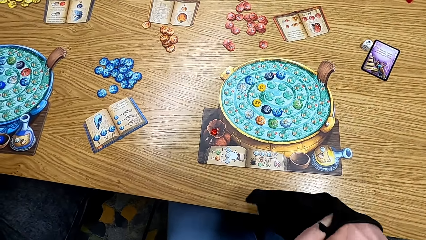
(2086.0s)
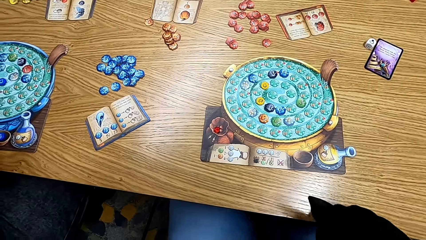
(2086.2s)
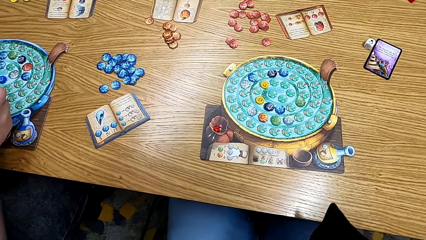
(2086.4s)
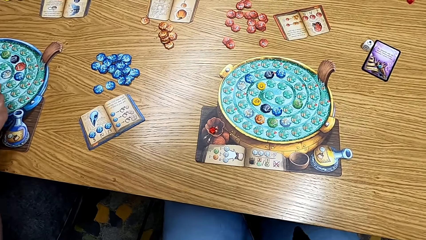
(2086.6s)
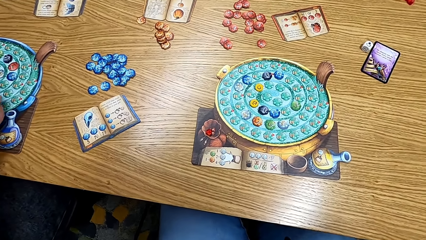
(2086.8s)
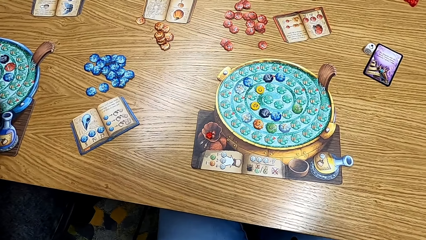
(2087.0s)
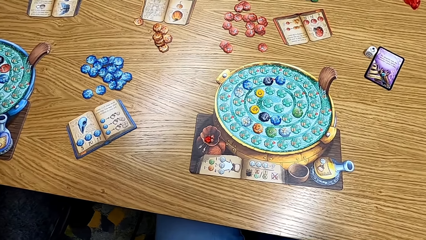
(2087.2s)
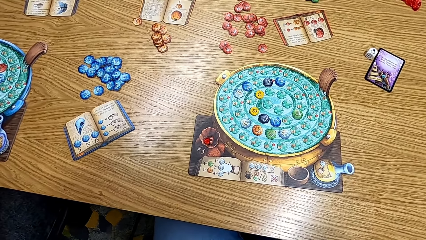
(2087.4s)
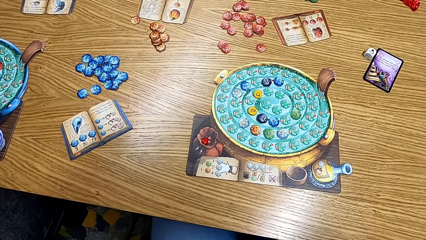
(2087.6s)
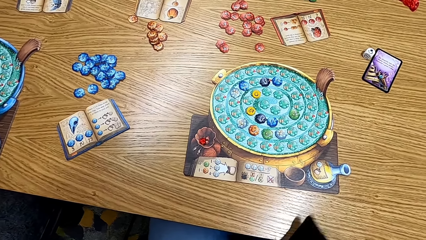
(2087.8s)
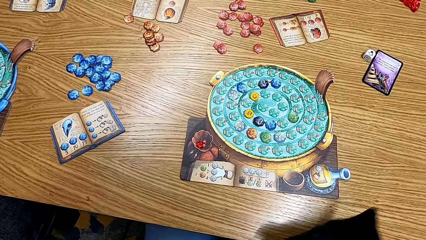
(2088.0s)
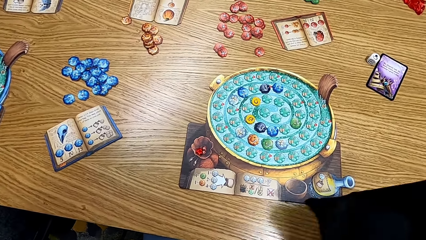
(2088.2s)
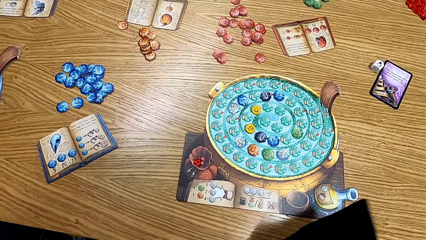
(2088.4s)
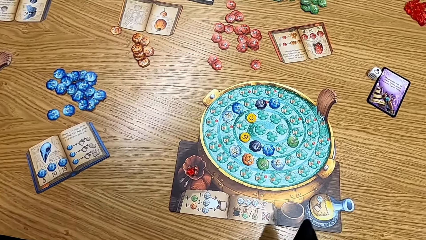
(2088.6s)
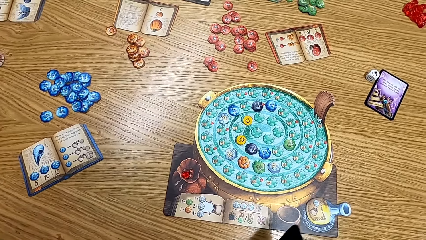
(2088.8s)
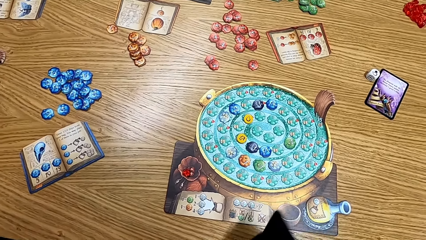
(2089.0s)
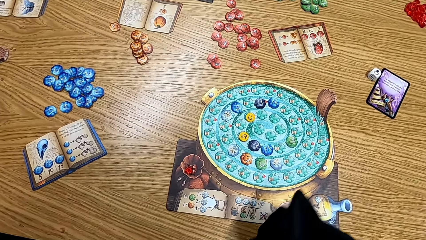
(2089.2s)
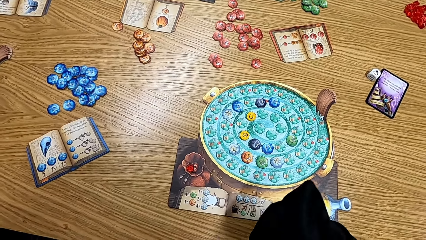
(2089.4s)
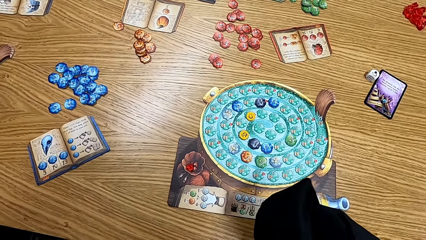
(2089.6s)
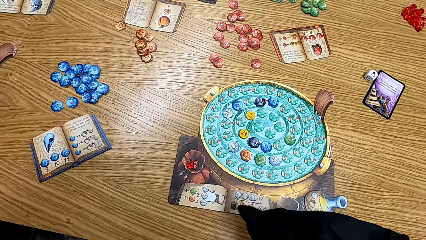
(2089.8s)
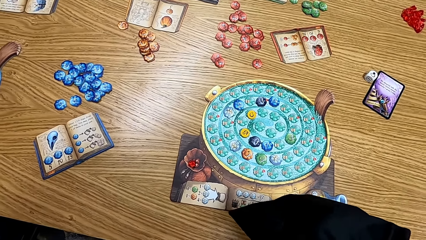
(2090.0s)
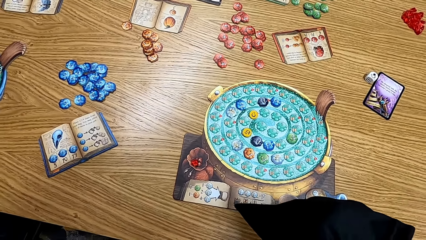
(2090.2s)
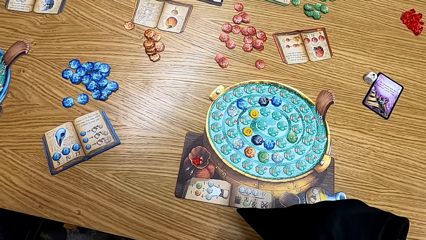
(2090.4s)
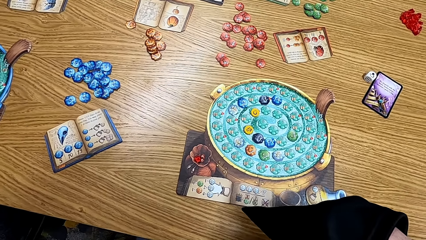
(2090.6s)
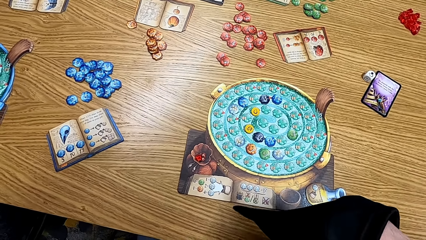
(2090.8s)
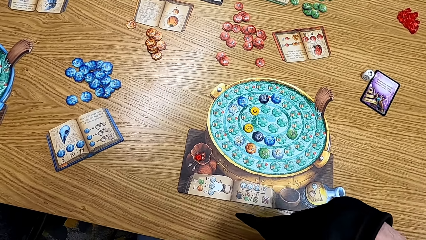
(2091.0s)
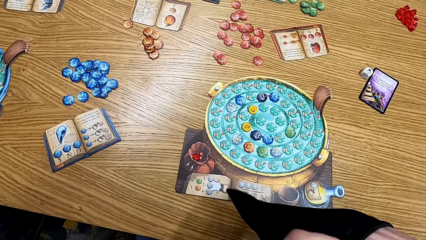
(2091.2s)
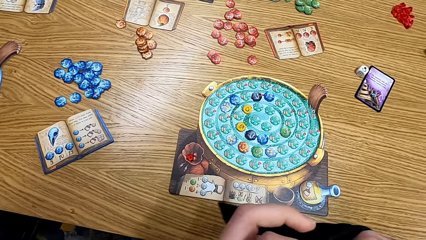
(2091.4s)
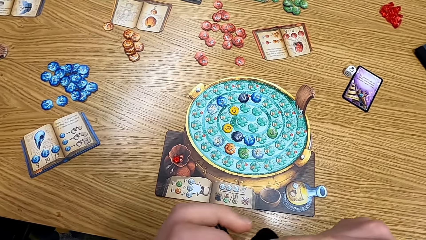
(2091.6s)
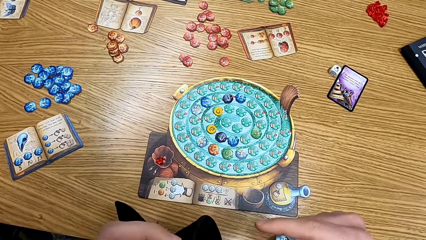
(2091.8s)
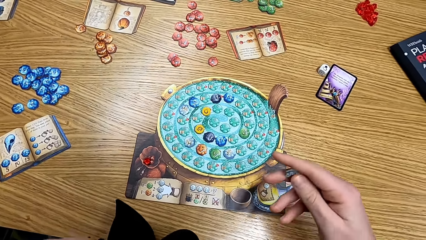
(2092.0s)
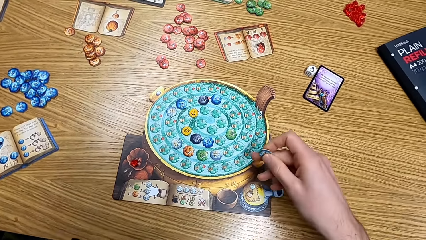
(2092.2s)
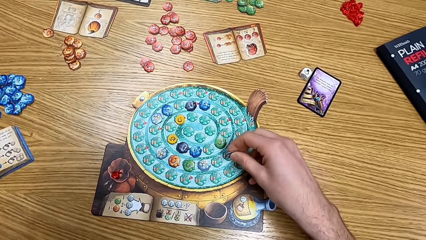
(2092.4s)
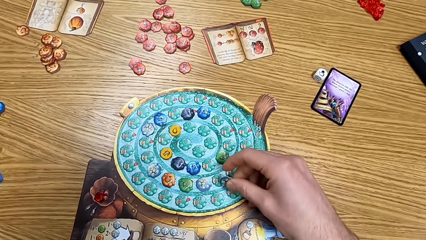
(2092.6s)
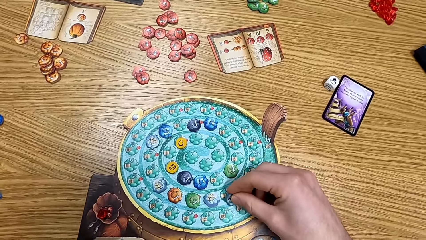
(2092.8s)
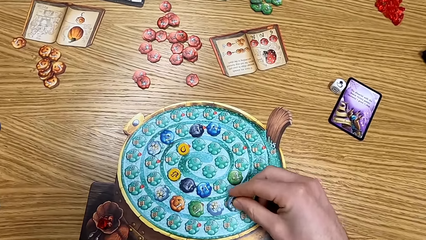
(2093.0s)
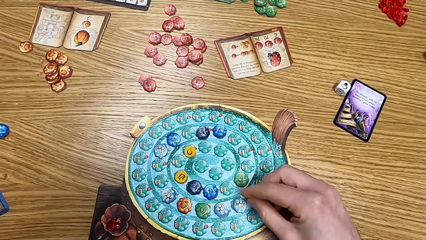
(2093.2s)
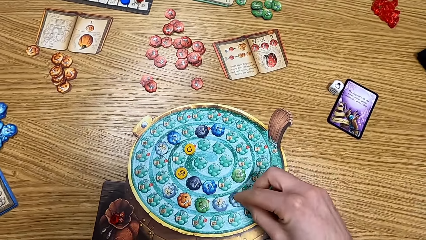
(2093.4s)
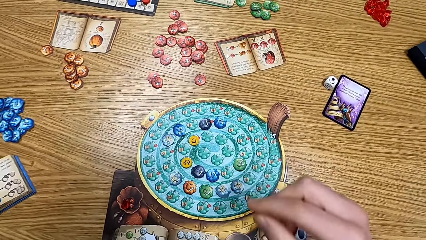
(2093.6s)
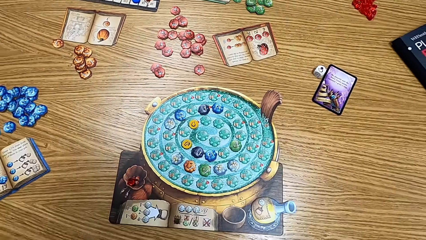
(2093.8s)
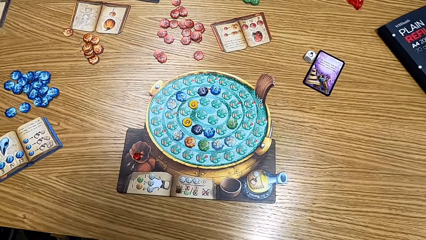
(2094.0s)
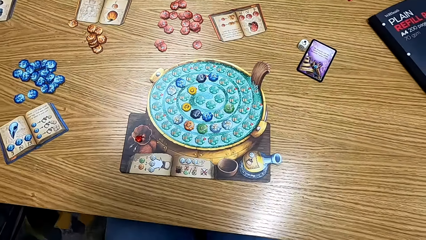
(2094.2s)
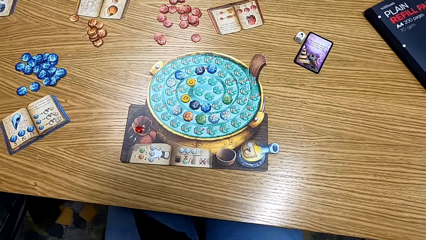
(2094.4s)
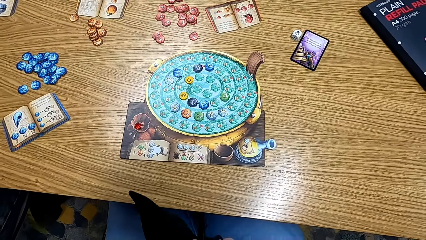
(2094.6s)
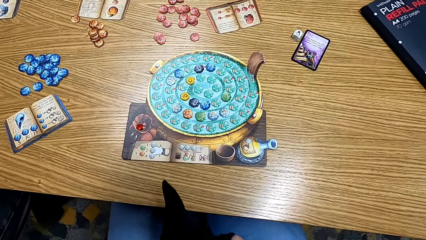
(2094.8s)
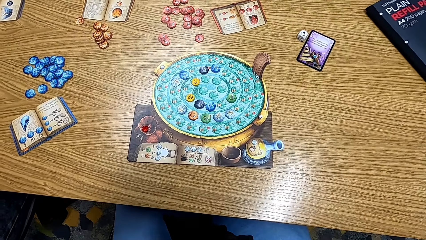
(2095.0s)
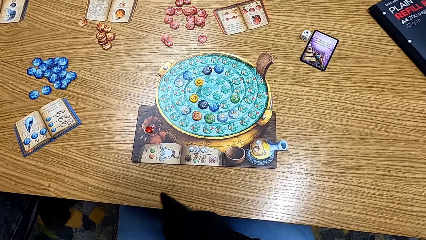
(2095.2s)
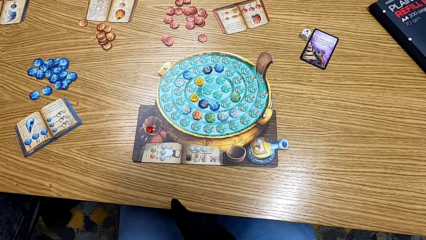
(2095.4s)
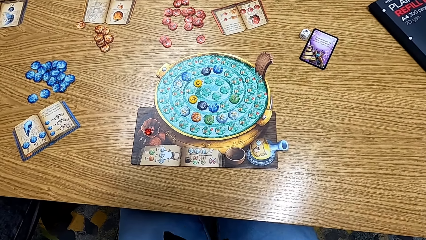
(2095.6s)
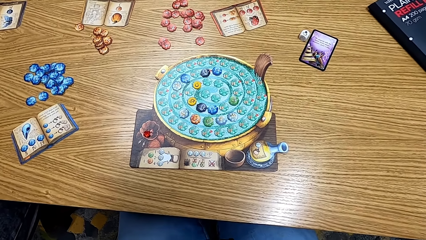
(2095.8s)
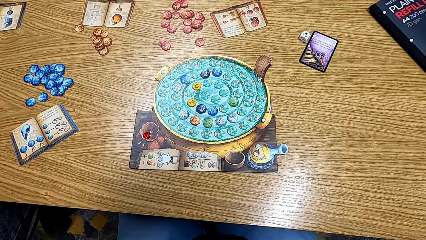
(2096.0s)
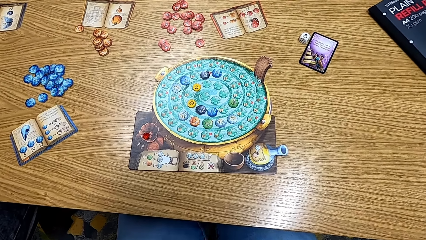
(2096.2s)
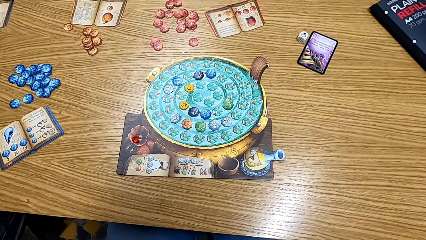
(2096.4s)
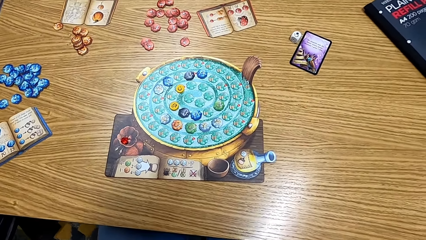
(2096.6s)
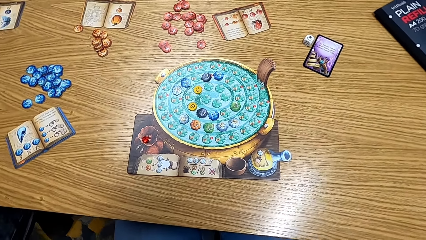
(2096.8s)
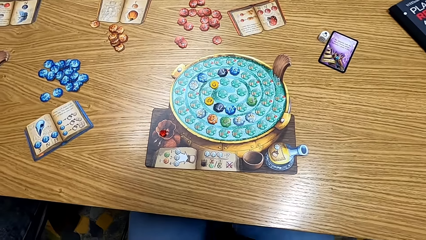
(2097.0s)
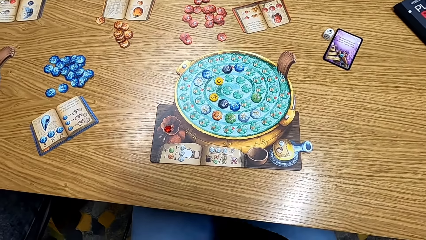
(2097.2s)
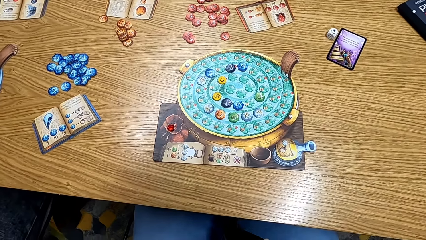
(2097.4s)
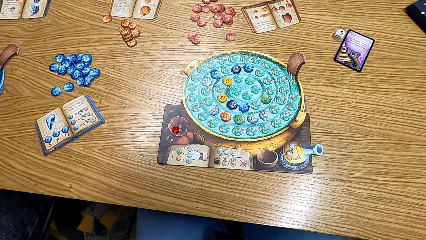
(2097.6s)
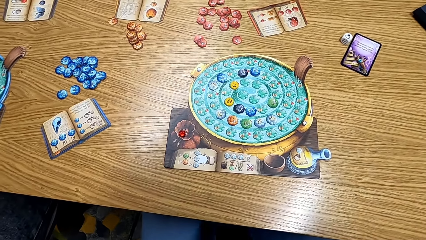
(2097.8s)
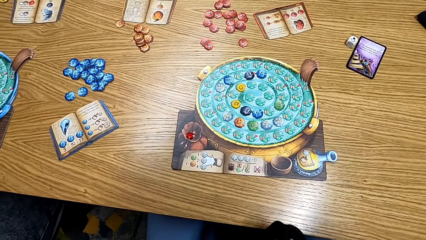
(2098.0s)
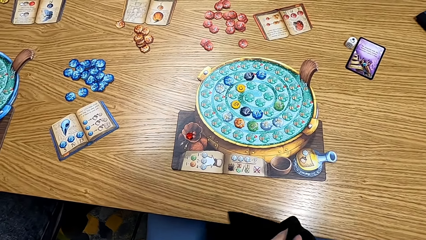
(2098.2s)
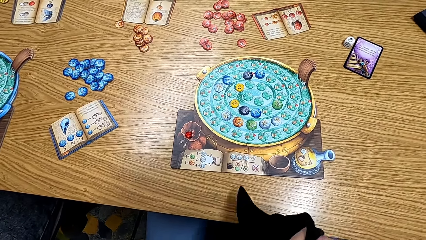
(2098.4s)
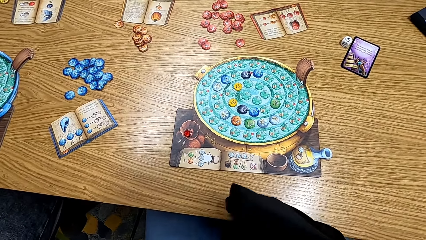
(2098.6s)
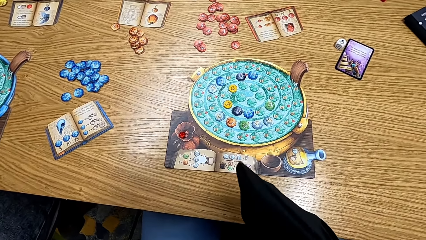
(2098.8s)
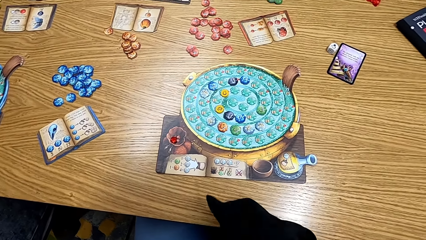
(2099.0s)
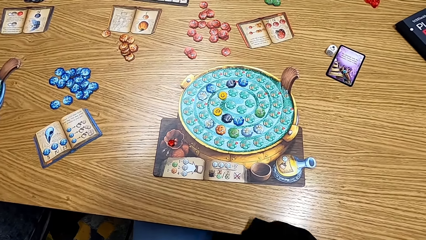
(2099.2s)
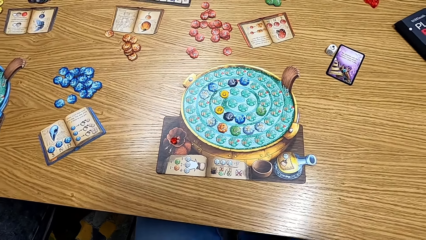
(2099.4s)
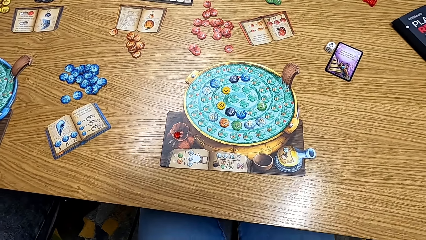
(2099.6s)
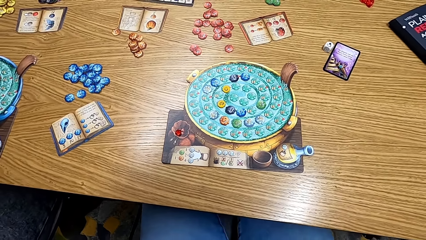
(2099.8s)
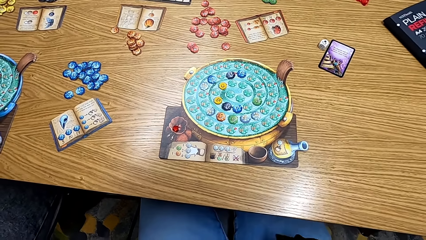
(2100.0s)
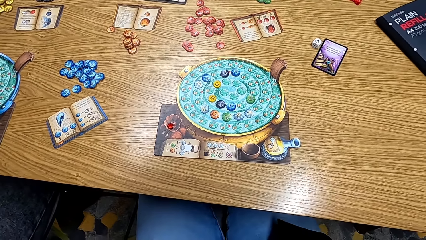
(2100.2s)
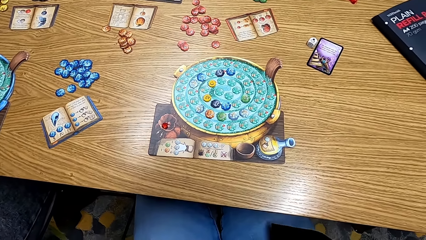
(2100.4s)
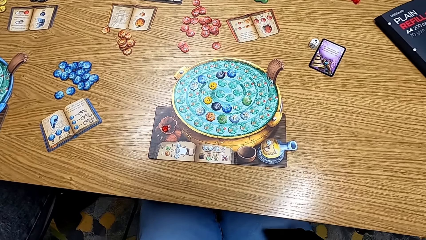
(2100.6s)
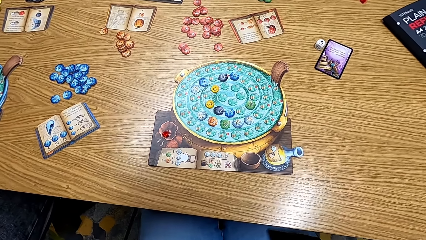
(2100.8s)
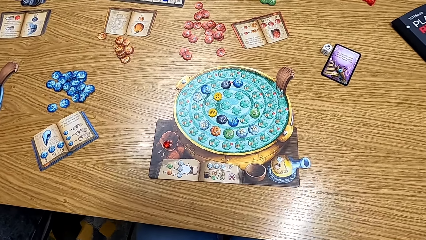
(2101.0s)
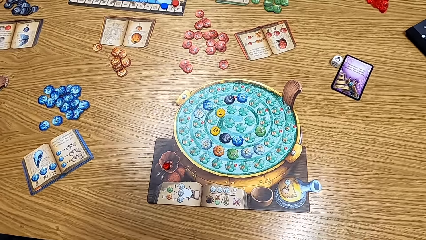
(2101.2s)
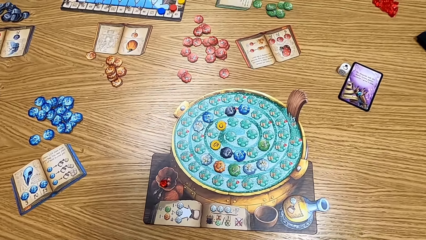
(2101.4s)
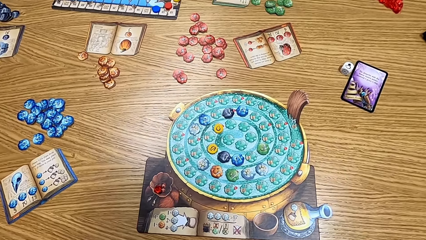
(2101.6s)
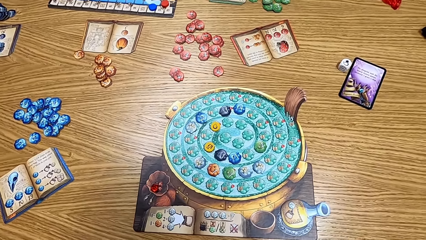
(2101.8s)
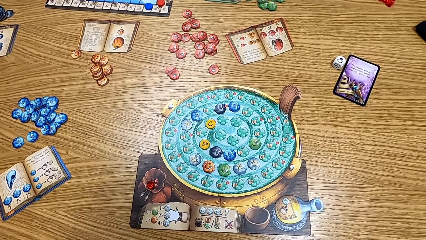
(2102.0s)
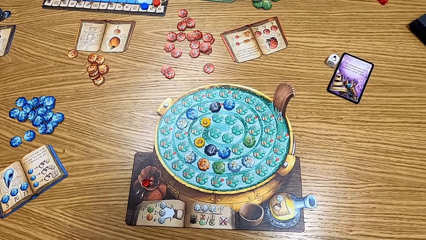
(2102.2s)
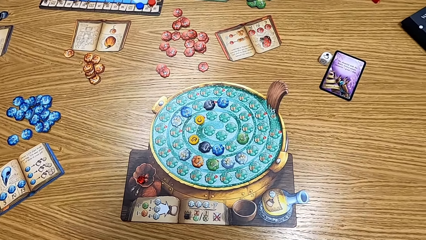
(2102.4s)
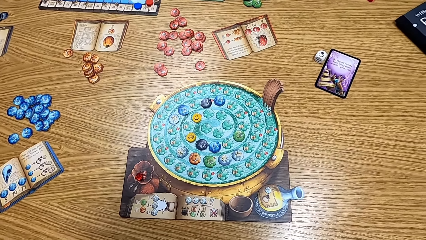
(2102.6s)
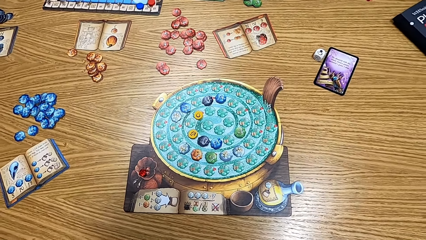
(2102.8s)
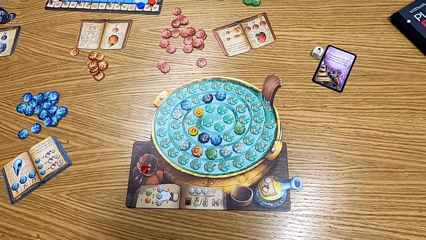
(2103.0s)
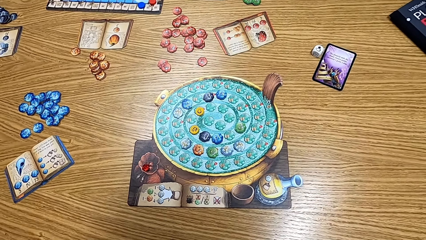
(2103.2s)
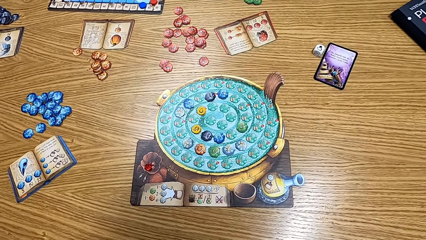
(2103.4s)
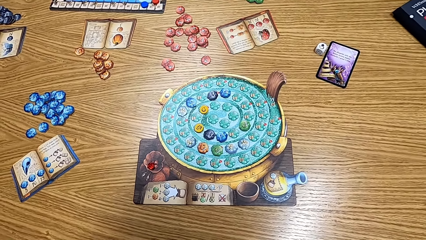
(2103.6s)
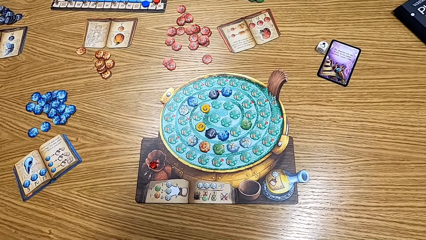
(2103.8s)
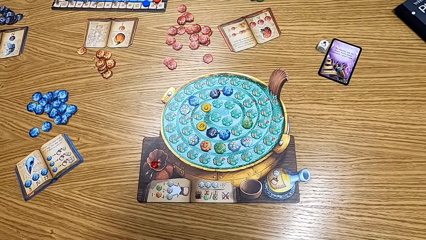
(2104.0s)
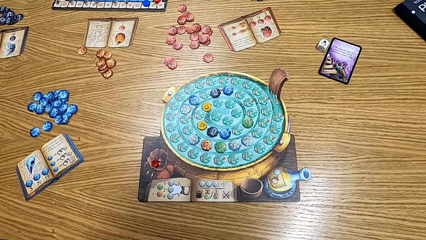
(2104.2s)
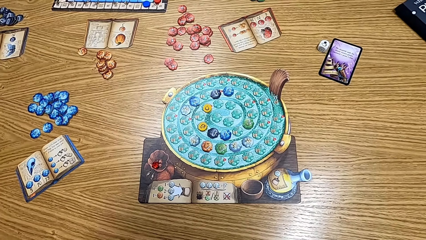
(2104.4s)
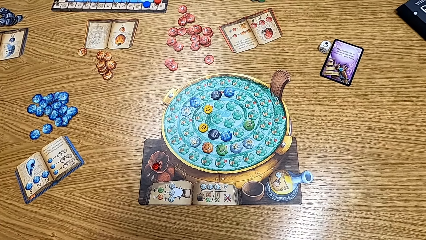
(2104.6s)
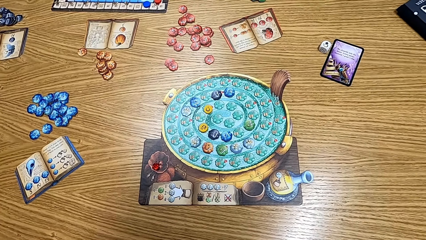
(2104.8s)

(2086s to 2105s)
The camera wearer picks up the cards on the table. They shake the cards on the table. They put the card on the table. They play the board game. They shake the cards on the table. They look at the table.
